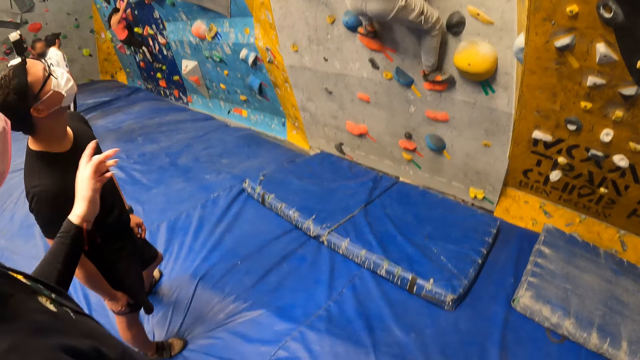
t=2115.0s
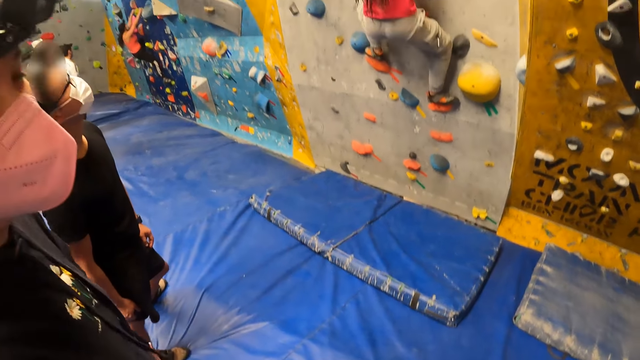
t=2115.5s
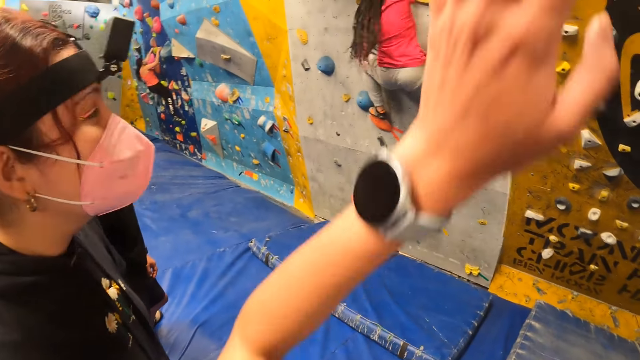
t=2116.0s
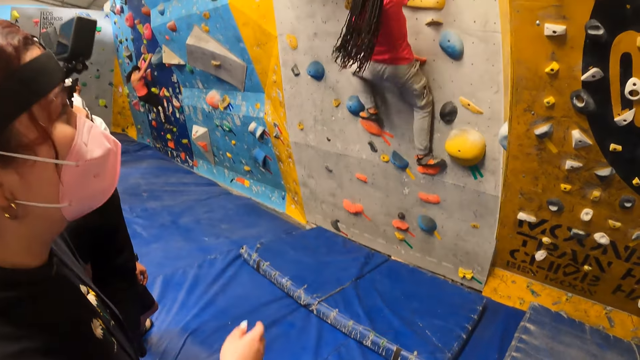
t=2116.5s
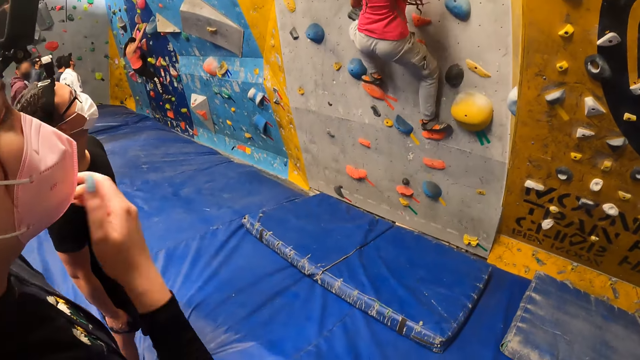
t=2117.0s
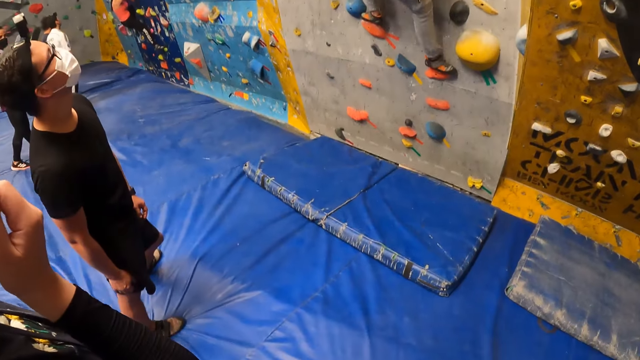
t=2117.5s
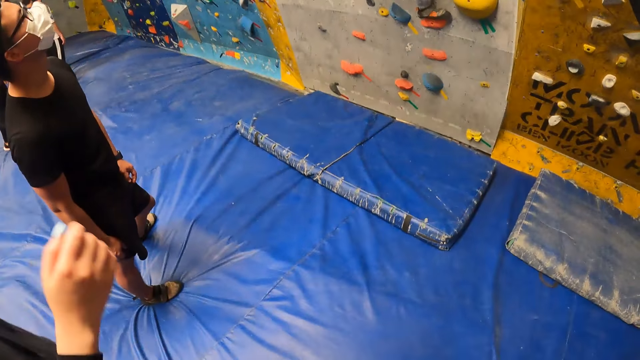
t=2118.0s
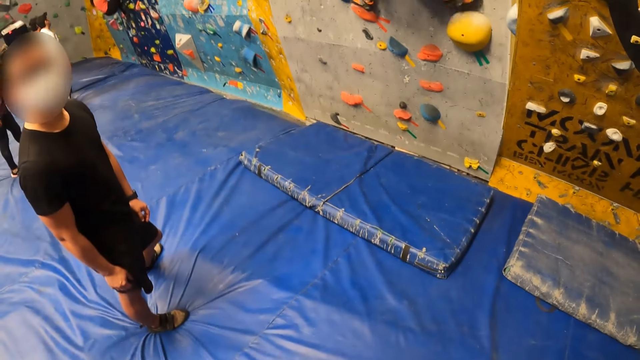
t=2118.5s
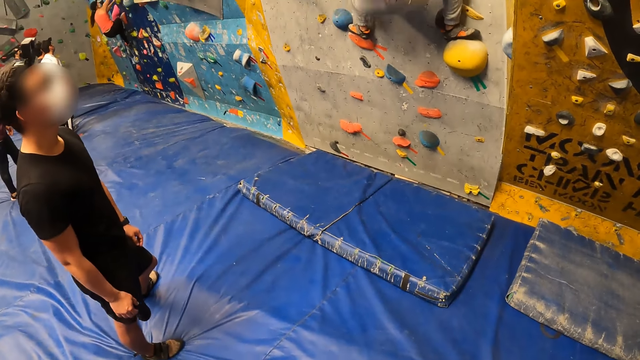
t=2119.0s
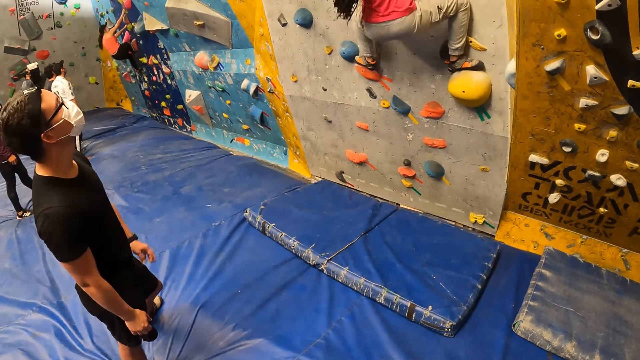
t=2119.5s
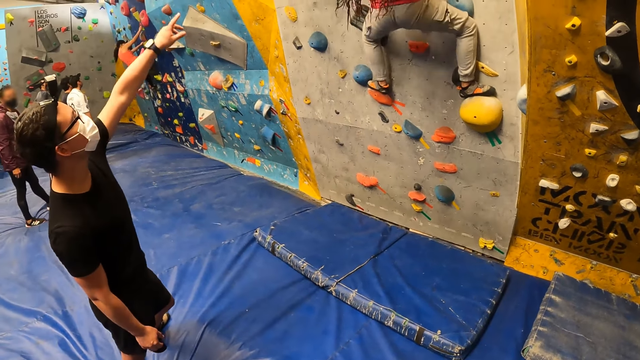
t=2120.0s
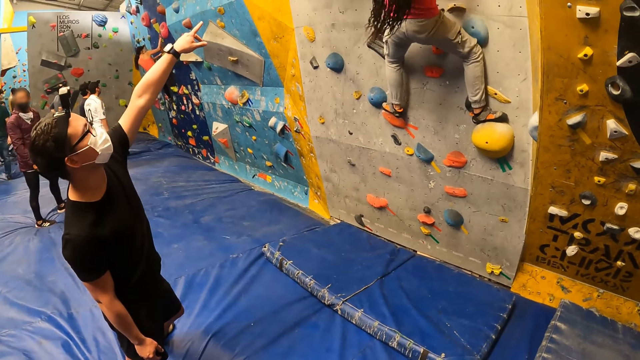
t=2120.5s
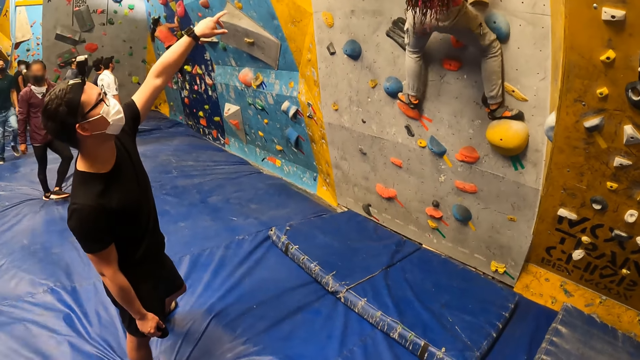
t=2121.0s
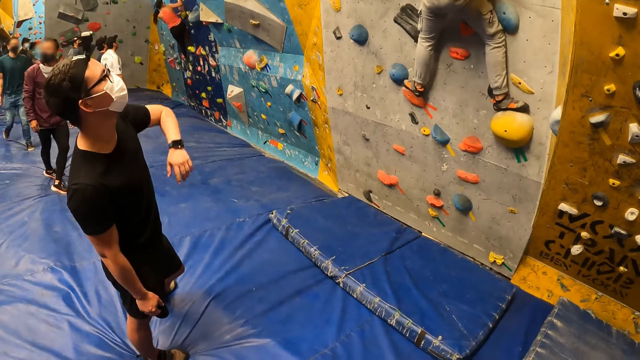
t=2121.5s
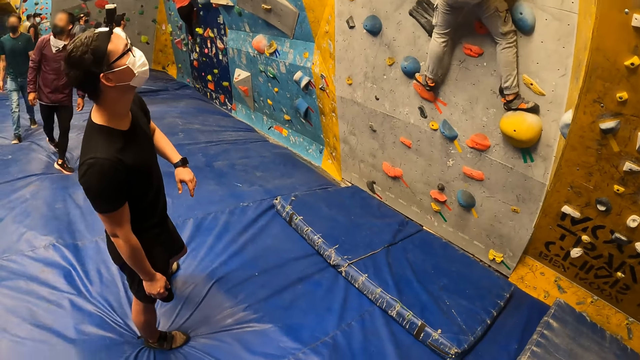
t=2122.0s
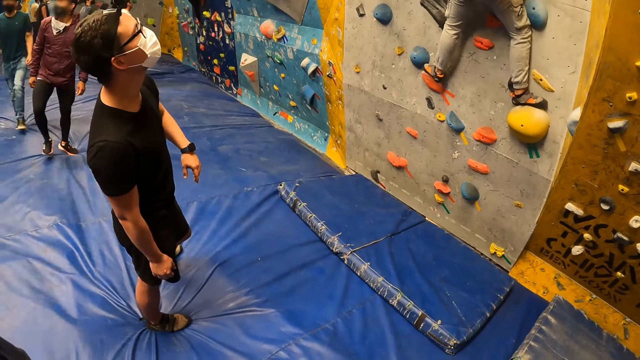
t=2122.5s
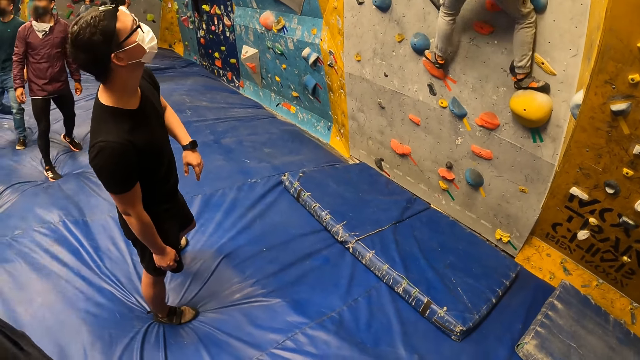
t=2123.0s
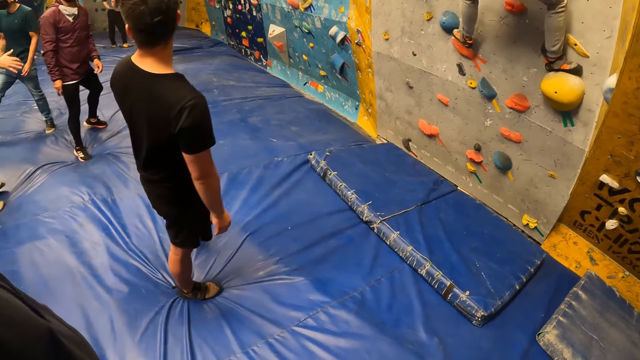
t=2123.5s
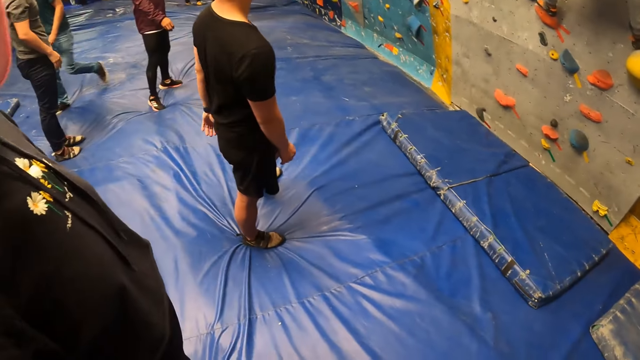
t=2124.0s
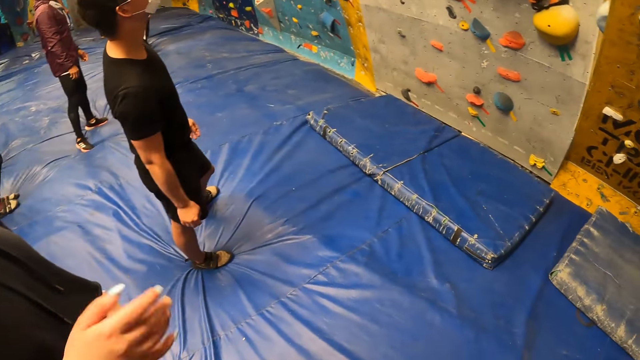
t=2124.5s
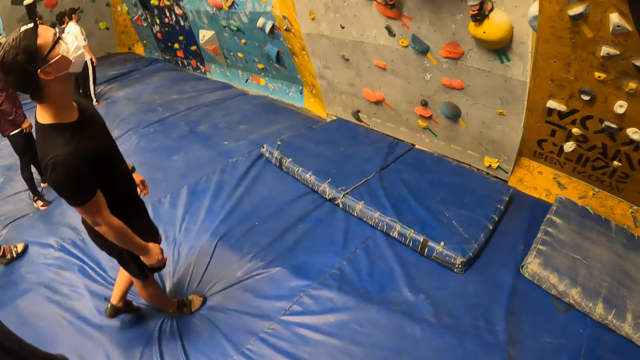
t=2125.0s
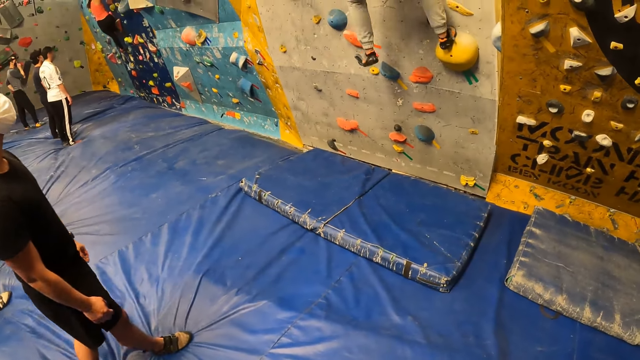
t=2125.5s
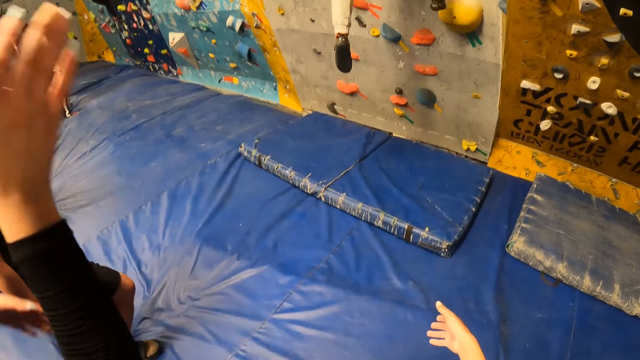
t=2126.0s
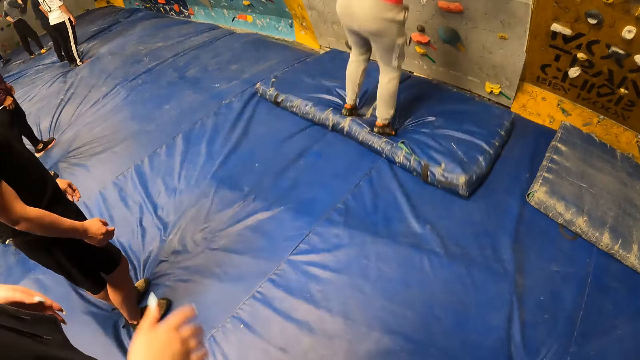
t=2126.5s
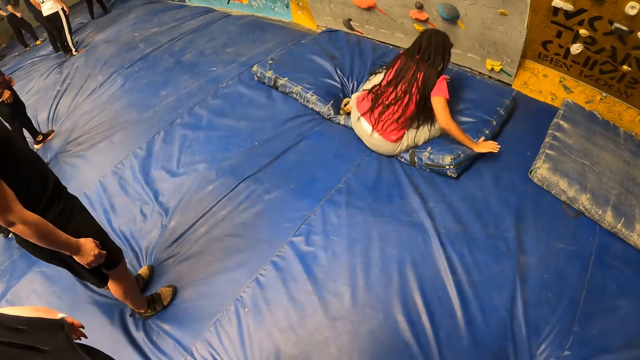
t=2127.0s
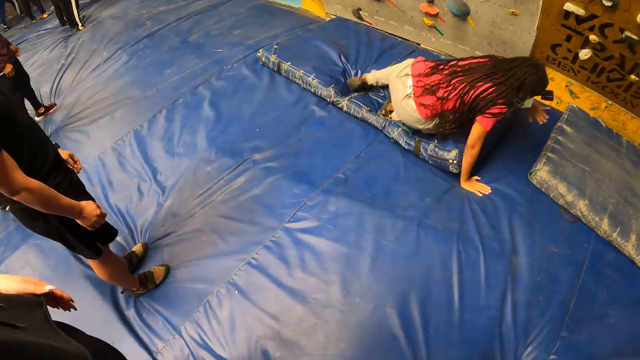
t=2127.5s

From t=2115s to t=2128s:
The camera wearer interacts with the woman. They lift up a hand. The man interacts with the woman. The camera wearer looks around. The woman lands on the bouldering mat.

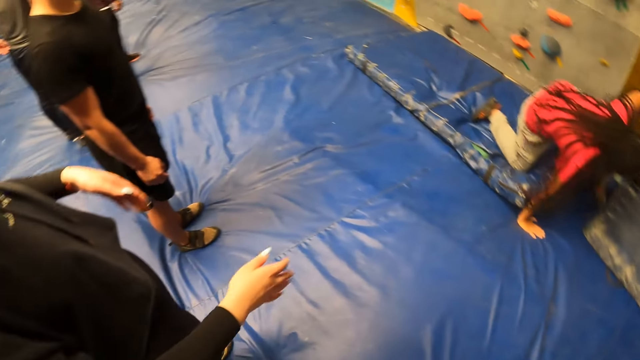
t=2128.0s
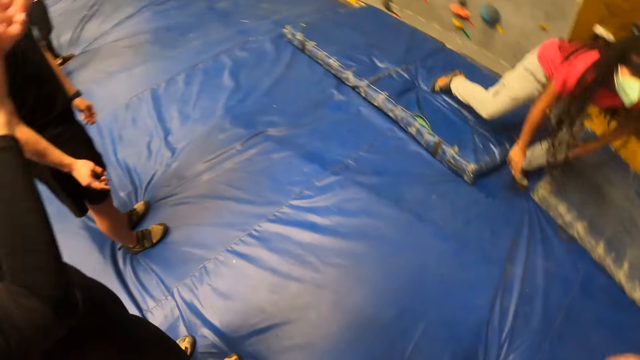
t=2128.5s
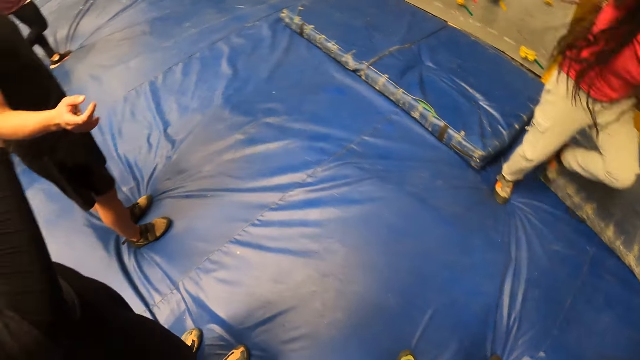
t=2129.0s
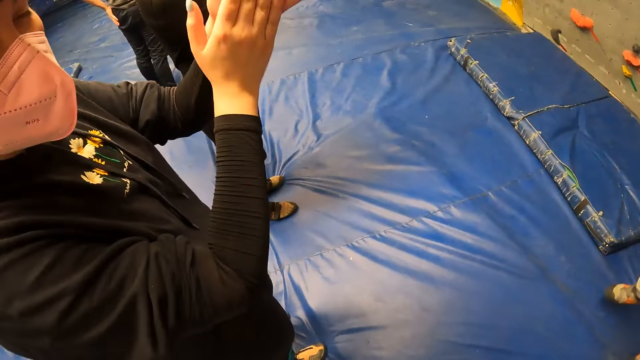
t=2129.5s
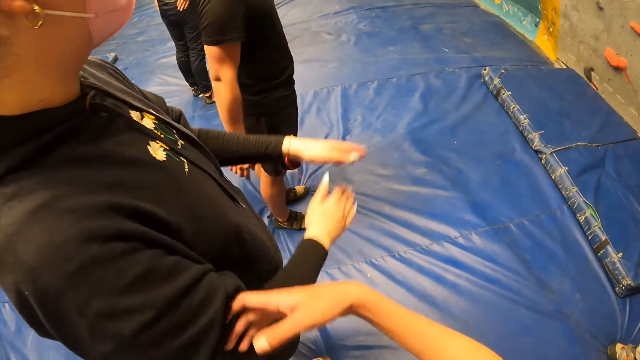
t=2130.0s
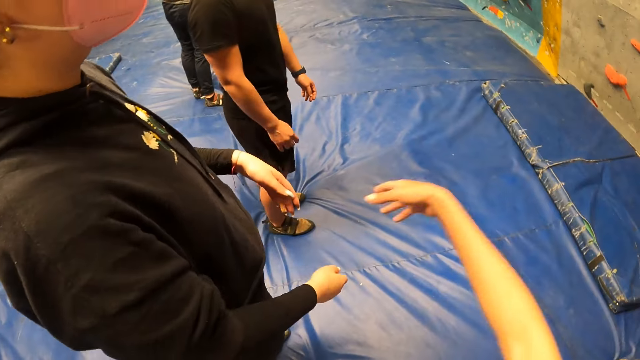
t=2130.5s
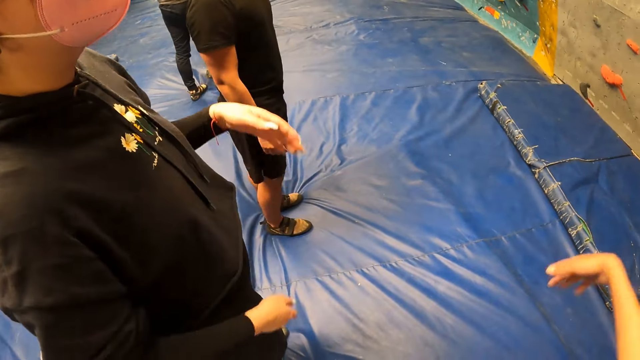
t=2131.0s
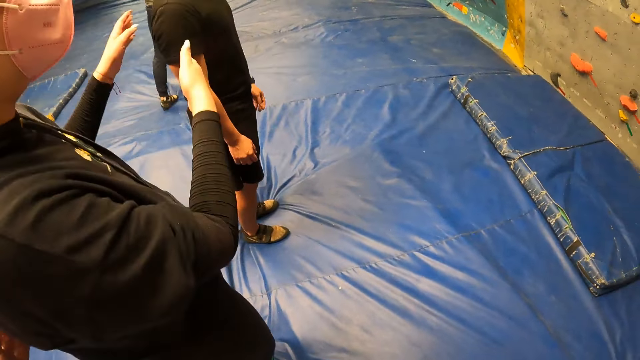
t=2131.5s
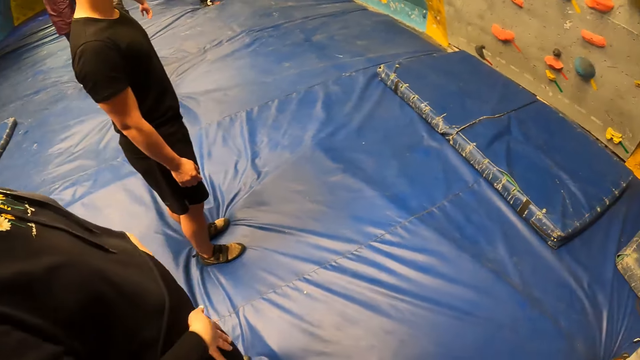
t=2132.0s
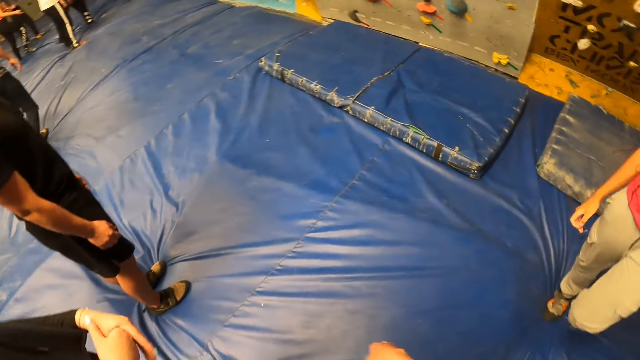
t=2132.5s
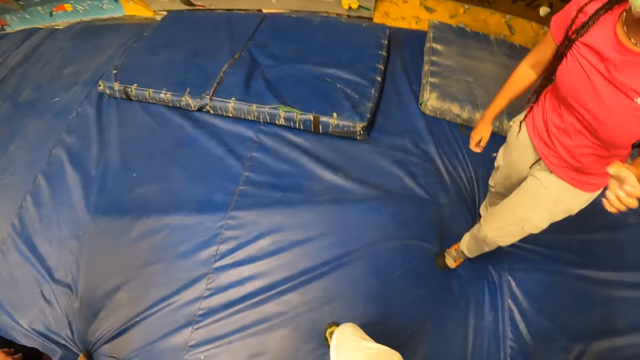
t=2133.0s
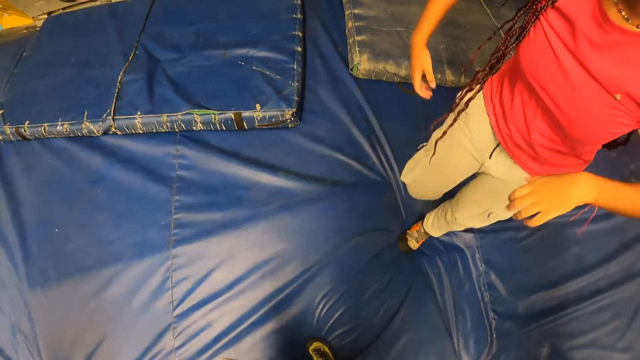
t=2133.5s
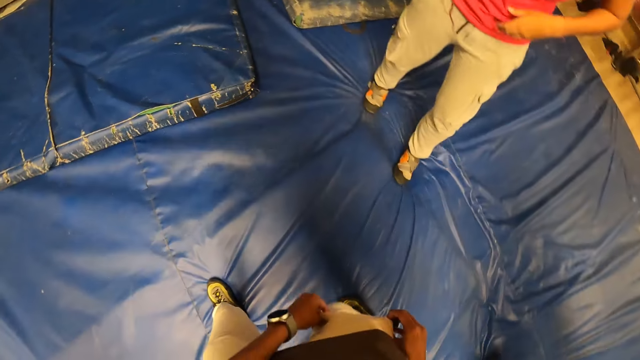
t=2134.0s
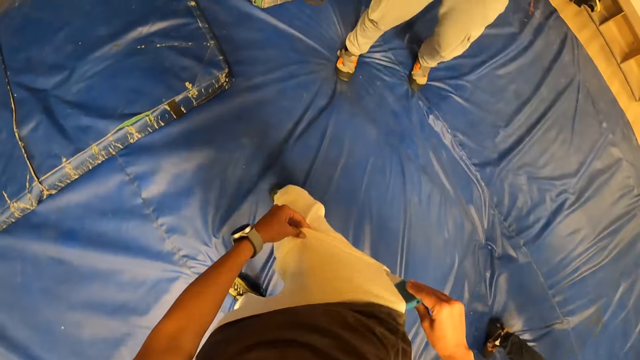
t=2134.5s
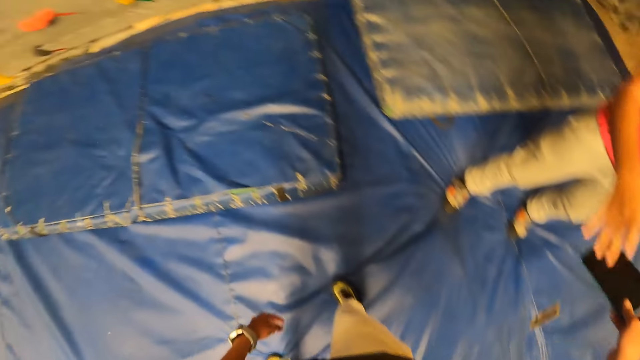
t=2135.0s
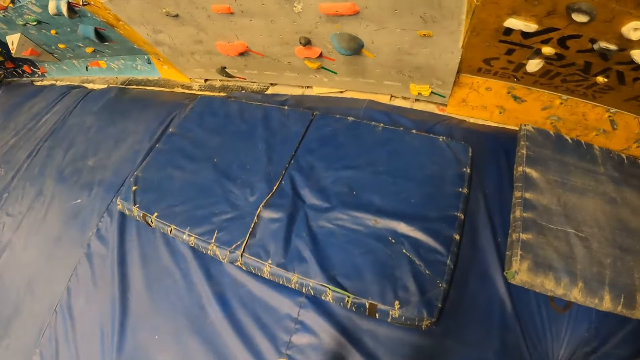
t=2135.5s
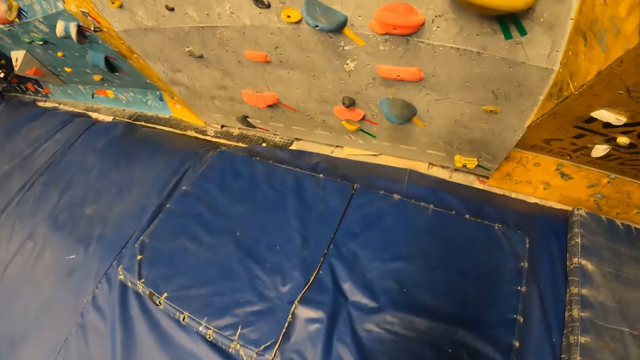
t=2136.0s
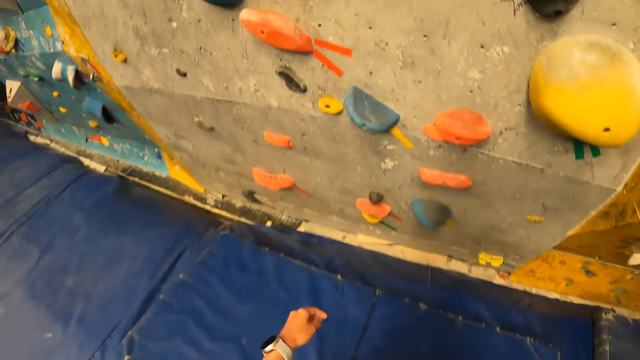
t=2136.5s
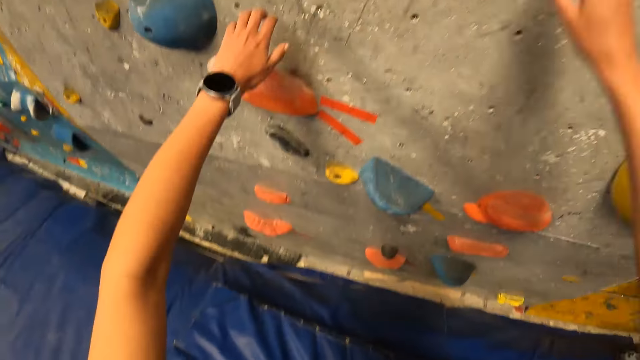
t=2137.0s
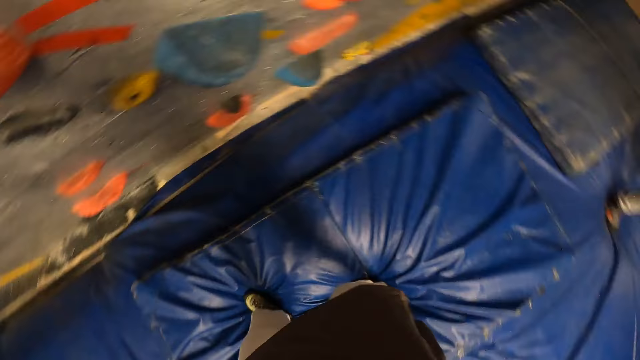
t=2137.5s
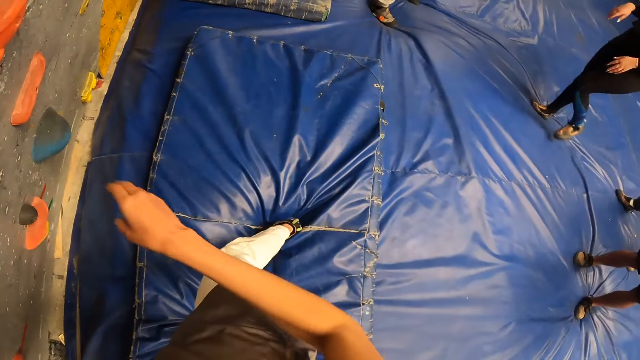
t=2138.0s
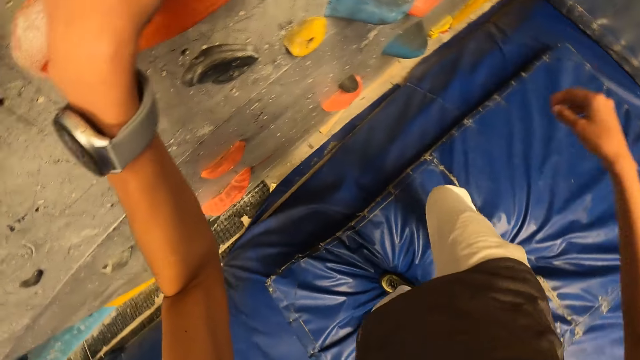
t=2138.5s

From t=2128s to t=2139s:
The woman rises from the bouldering mat. The camera wearer looks around. She interacts with another woman and touches the other woman with her right hand. She moves a hand. She walks. She picks up a phone from her right side pocket with her right hand. She passes the phone to the first woman with her right hand. She walks towards the bouldering wall. She holds the wall. She looks around.
